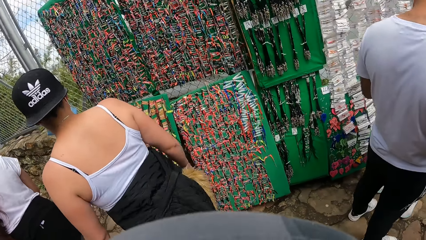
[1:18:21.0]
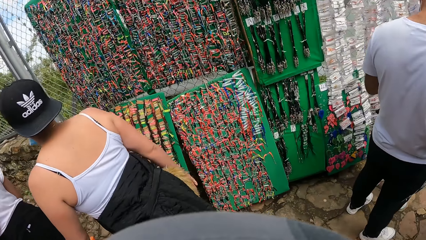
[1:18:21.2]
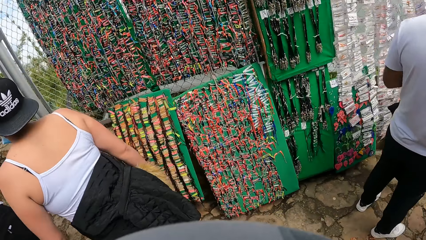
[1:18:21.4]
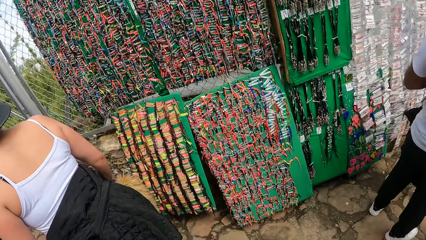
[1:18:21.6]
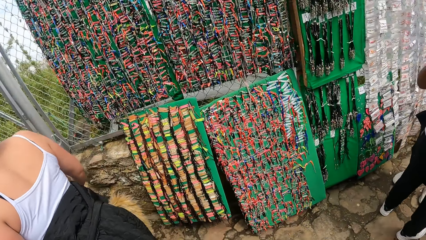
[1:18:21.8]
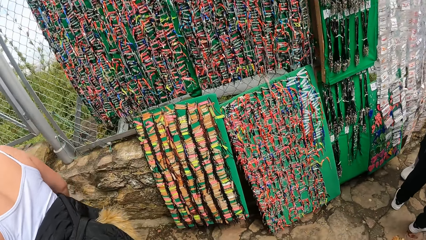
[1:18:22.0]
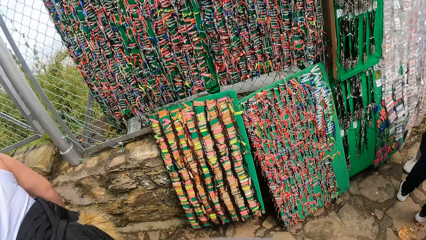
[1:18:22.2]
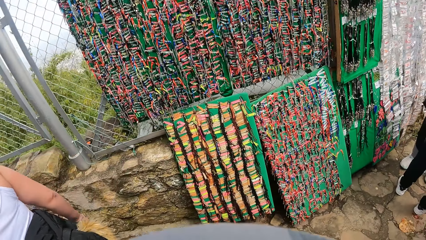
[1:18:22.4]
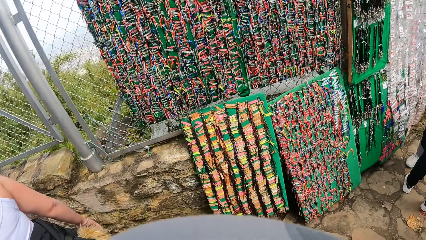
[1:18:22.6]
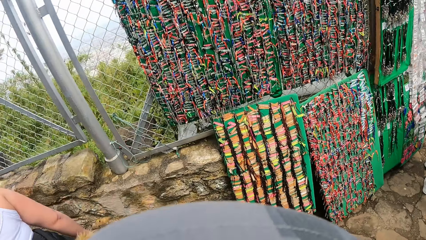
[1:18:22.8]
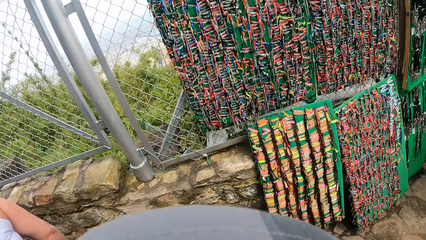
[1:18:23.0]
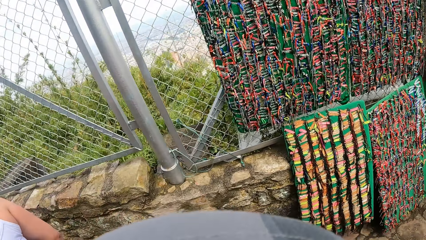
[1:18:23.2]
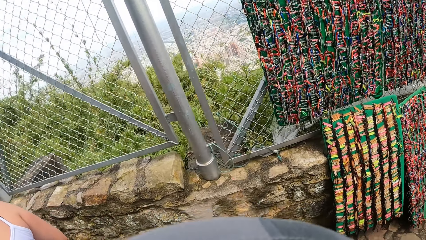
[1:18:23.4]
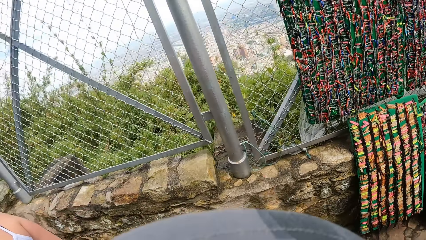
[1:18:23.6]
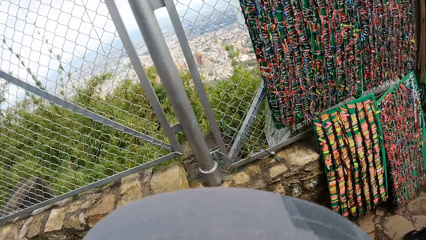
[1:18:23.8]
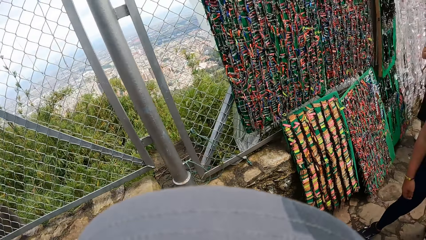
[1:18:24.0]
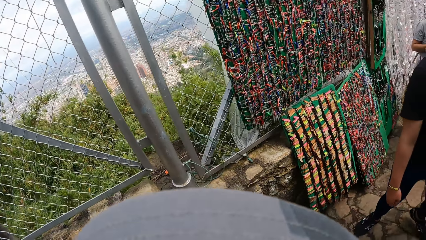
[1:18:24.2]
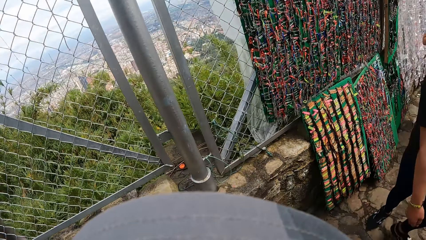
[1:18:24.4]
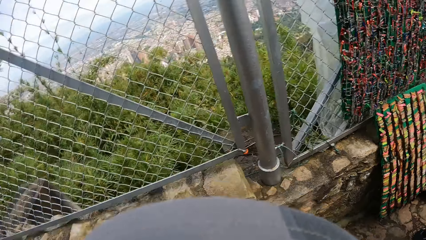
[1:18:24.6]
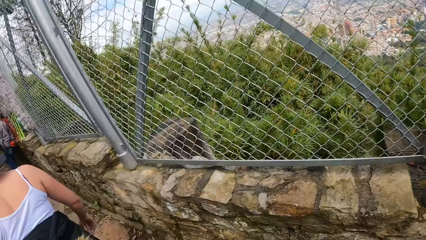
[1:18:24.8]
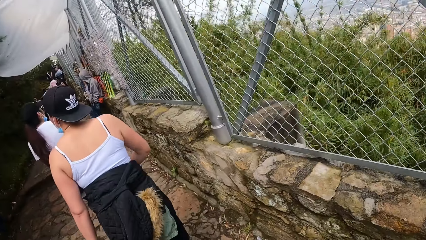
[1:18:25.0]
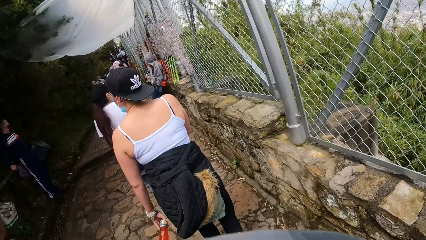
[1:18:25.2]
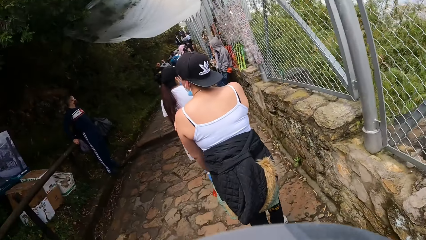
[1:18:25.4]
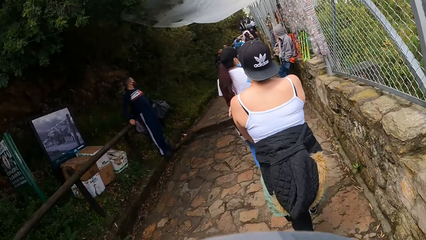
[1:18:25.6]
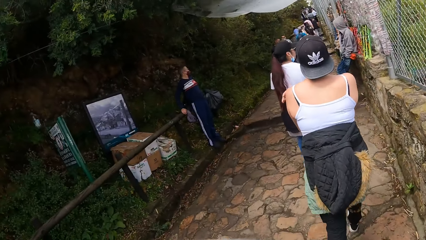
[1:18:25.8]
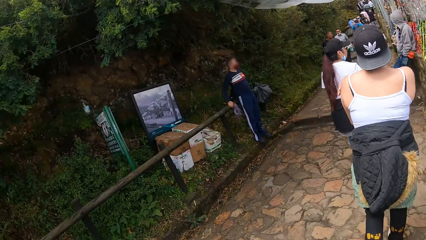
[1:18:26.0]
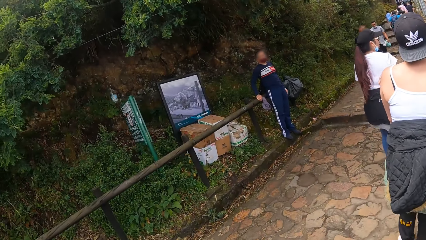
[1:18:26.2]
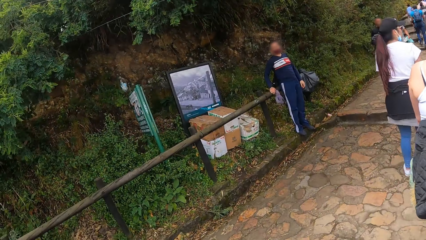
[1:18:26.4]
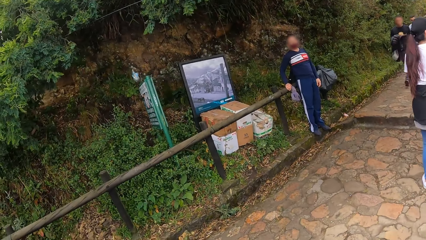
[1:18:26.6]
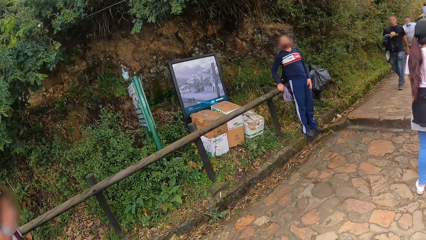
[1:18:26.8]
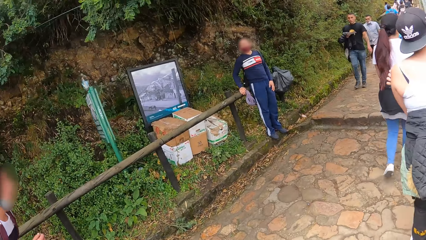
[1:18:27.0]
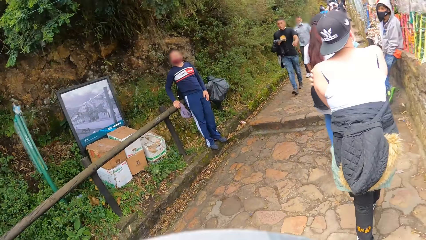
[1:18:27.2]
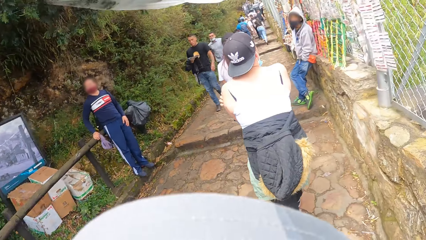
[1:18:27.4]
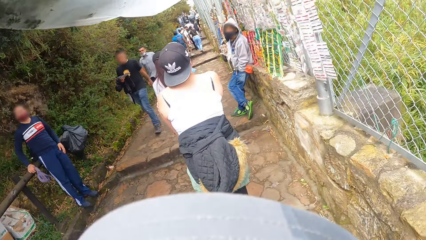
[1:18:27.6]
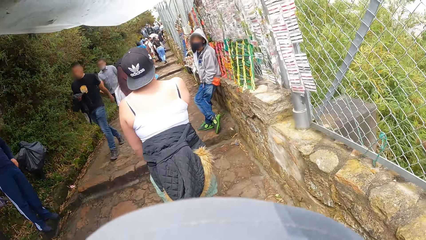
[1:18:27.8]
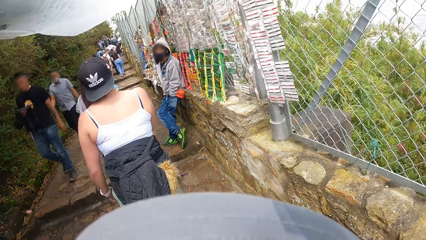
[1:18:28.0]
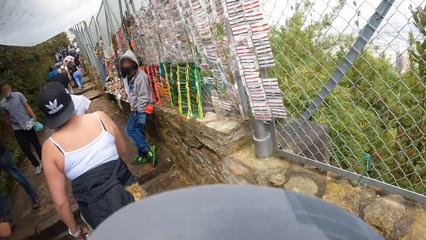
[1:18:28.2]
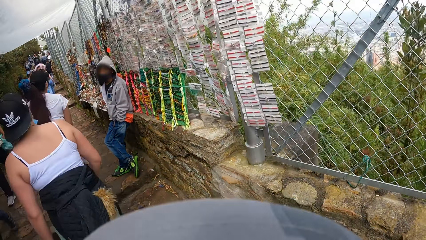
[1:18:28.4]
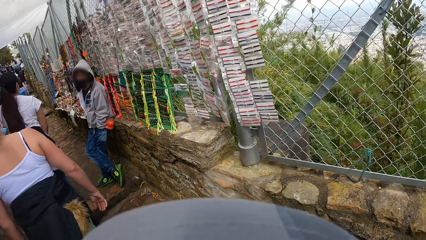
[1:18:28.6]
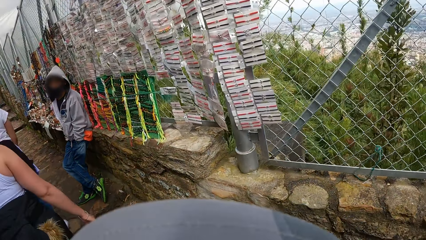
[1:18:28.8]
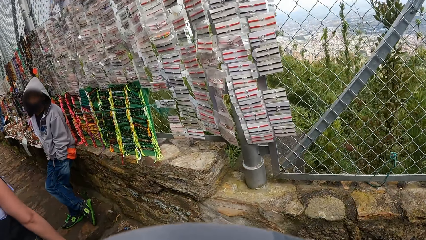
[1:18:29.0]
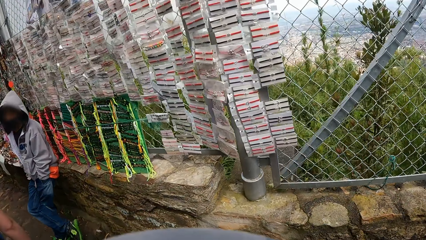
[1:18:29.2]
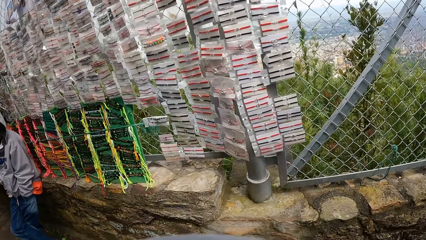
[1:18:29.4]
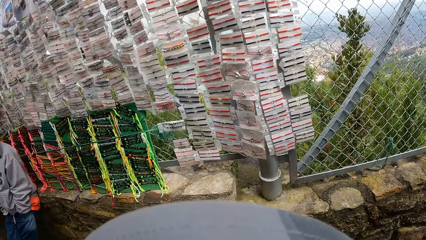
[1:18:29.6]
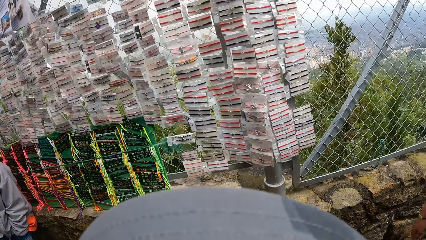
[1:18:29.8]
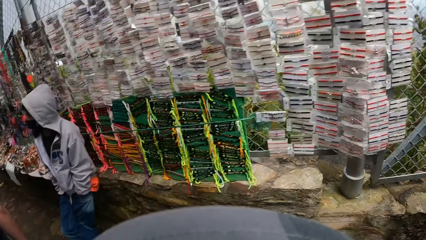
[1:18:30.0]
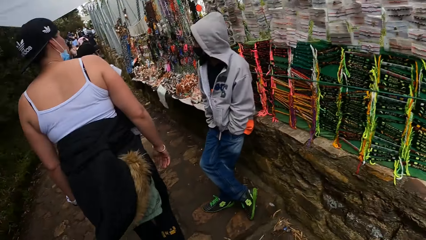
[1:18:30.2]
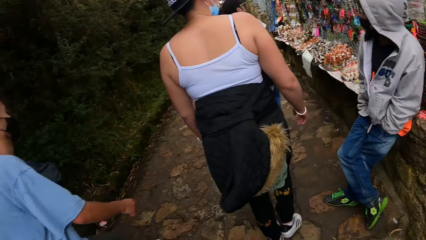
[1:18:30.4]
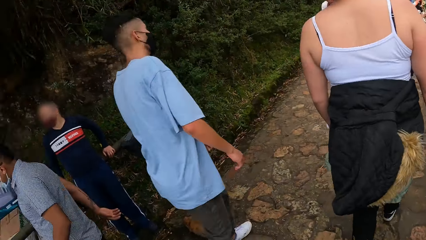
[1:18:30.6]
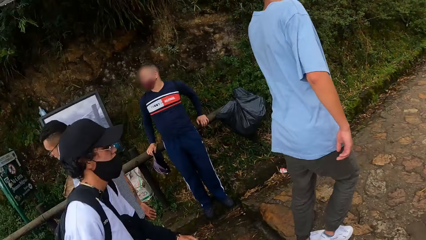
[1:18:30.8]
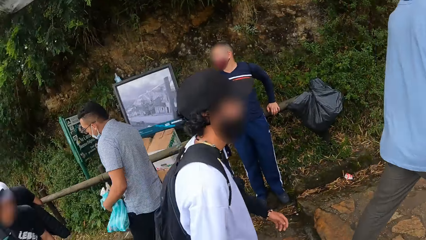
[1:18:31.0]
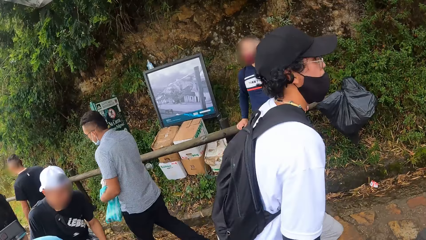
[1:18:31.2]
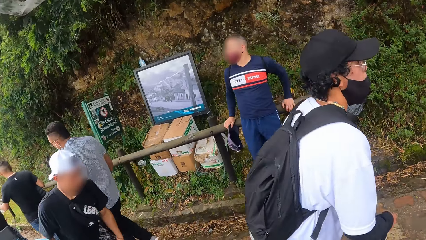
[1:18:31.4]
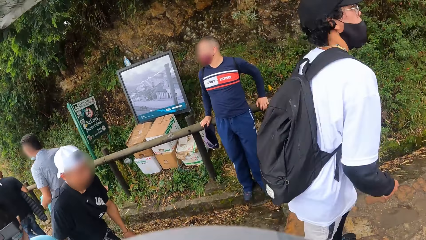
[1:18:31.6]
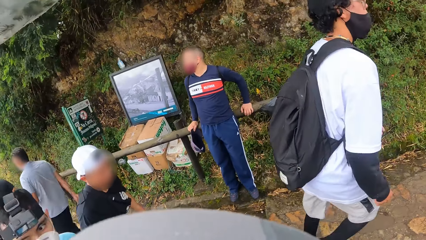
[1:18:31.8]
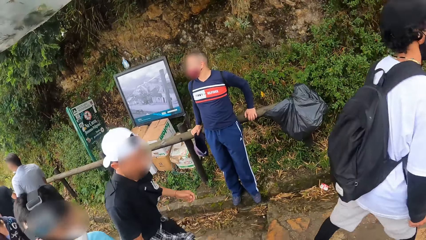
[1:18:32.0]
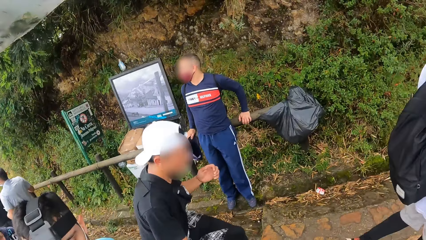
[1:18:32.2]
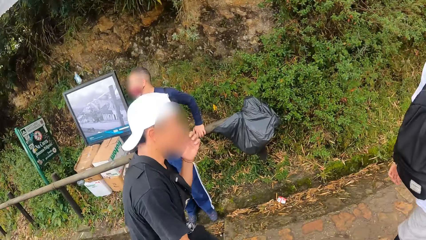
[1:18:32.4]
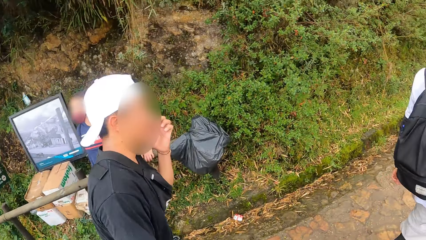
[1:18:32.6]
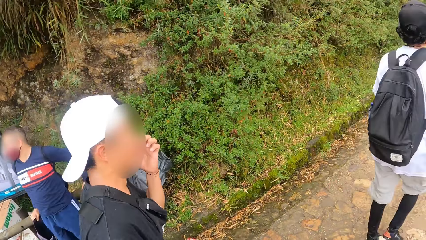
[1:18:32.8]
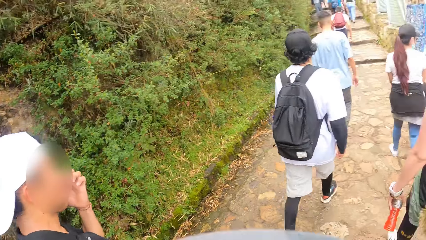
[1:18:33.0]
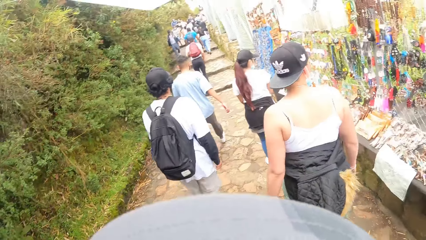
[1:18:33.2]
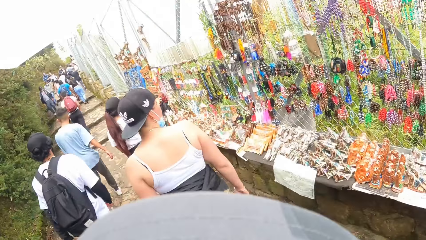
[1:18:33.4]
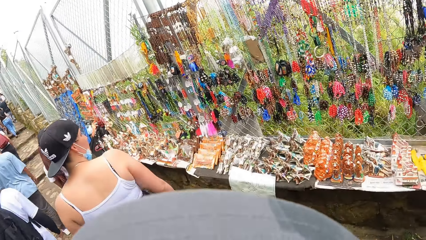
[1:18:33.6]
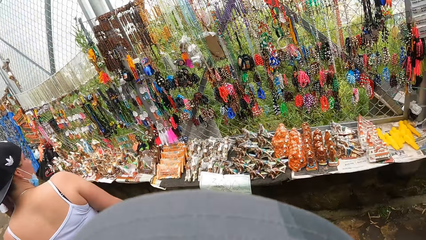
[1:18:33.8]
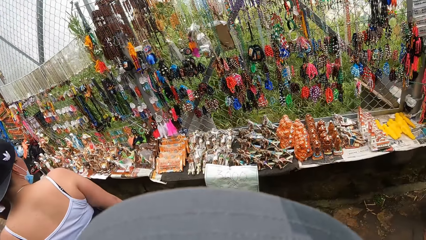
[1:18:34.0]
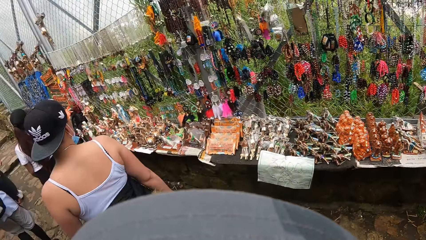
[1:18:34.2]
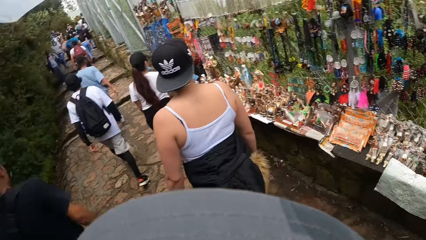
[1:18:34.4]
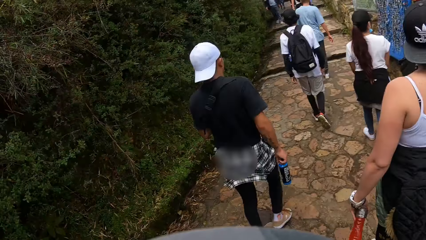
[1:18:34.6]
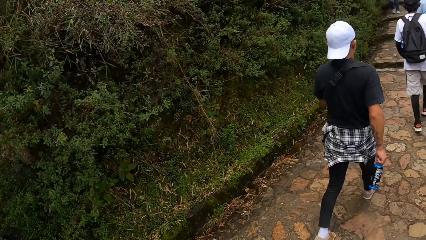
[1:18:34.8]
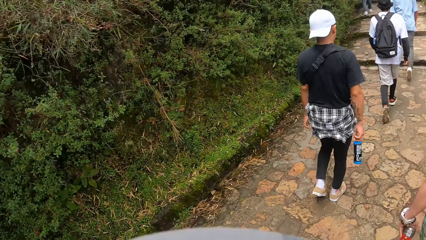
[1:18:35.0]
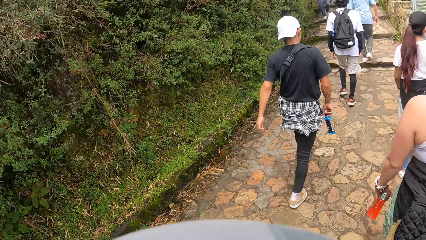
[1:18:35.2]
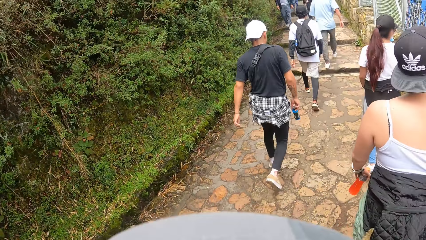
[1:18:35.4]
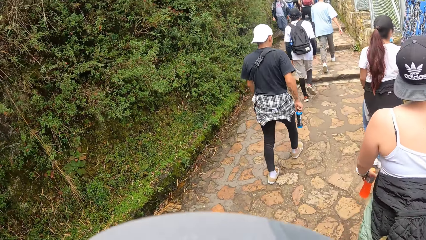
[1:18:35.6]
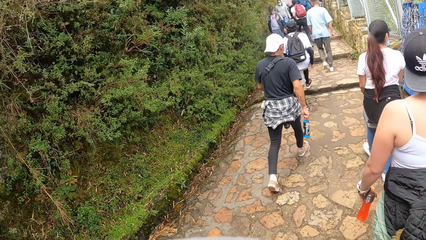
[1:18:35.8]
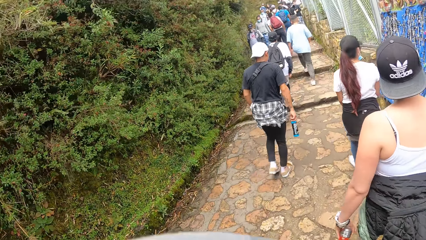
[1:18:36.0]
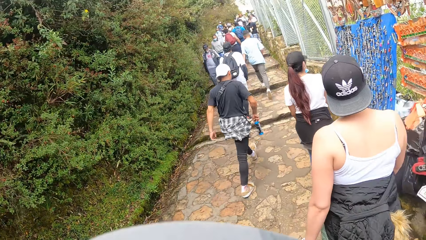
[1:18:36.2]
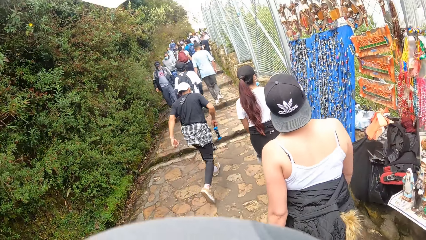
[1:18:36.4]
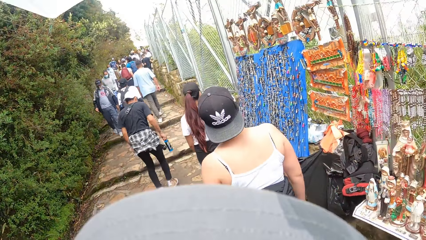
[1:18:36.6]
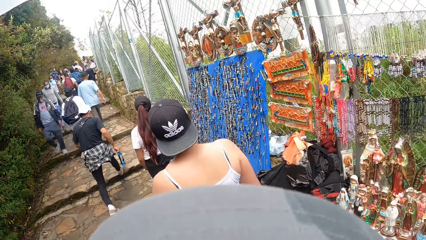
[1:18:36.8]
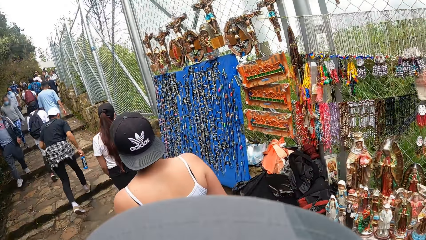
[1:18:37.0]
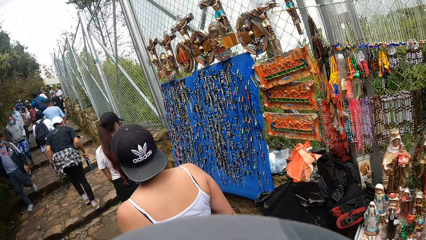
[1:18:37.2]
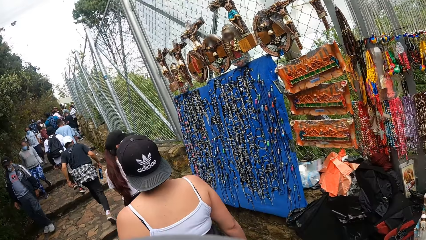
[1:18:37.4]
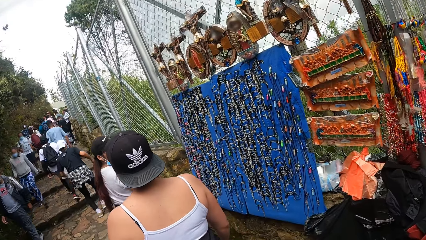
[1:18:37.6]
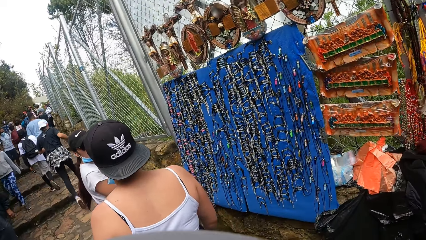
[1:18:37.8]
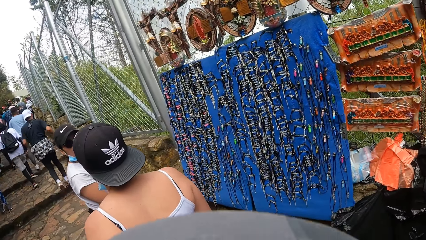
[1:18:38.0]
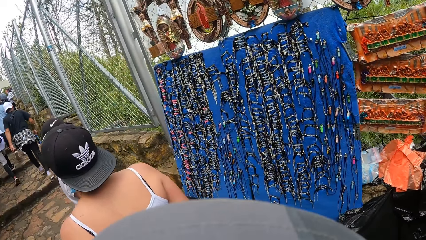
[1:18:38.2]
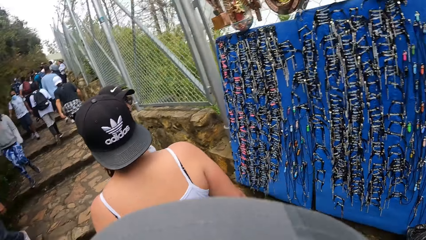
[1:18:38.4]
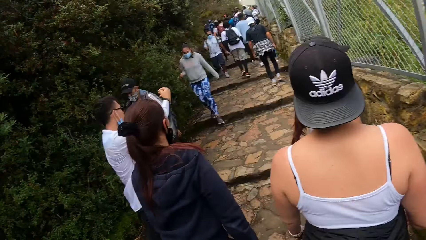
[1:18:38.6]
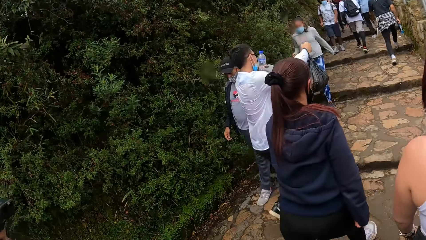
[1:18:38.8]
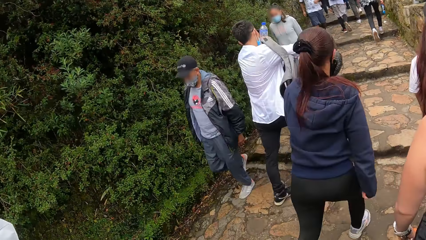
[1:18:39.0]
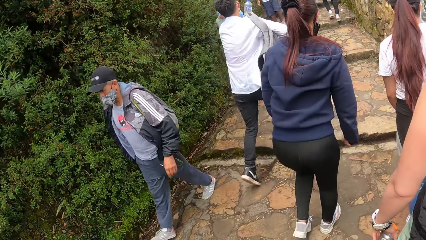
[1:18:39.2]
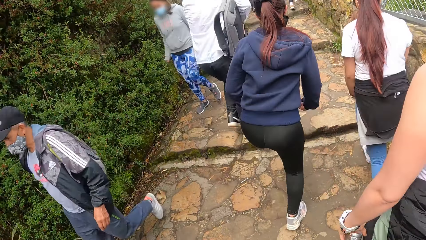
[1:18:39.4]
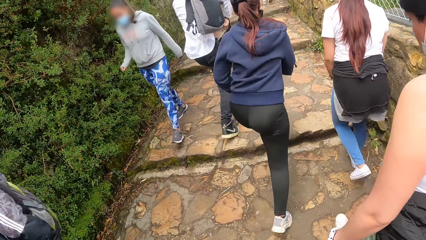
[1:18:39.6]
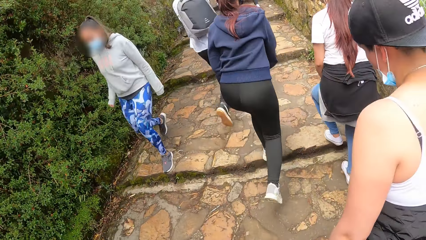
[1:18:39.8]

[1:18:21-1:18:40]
The camera wearer looks at the jewelries. They walk at the park. They look at the jewelries. They look around. They look at the jewelries. They walk at the park. They look at the jewelries.
